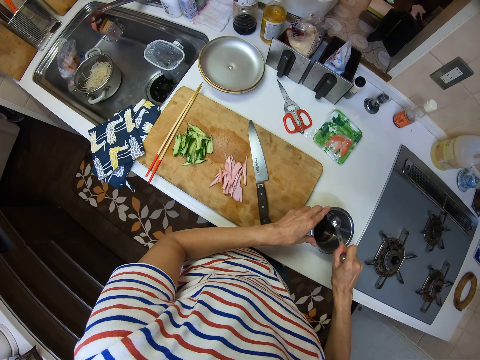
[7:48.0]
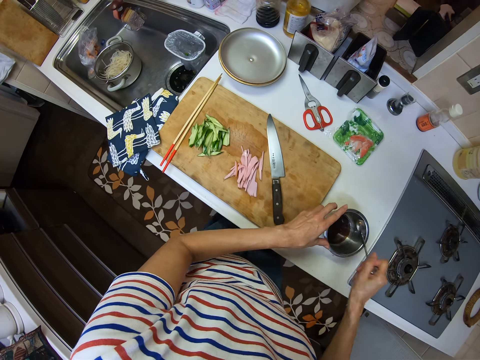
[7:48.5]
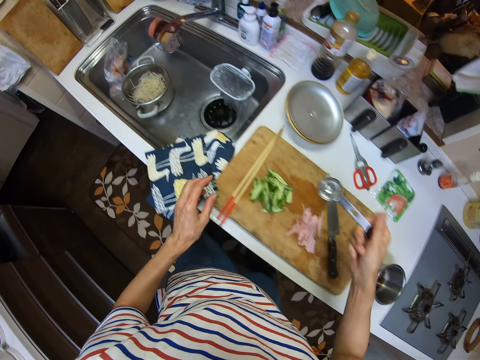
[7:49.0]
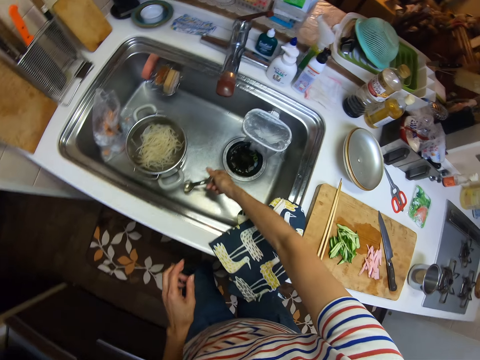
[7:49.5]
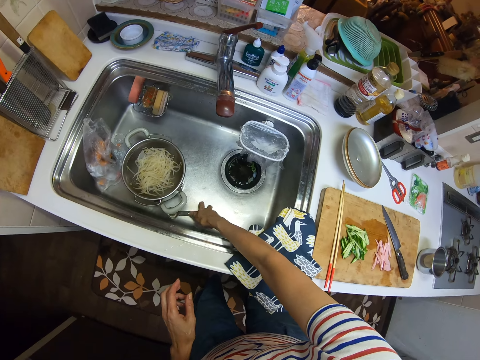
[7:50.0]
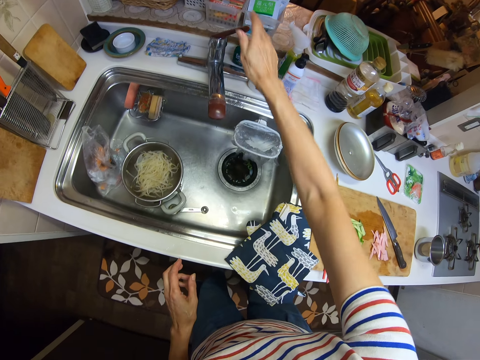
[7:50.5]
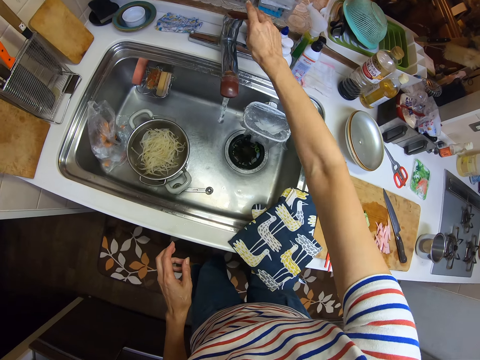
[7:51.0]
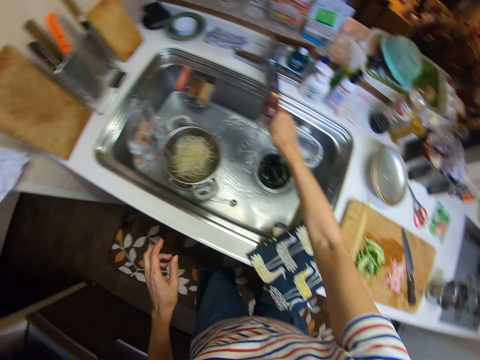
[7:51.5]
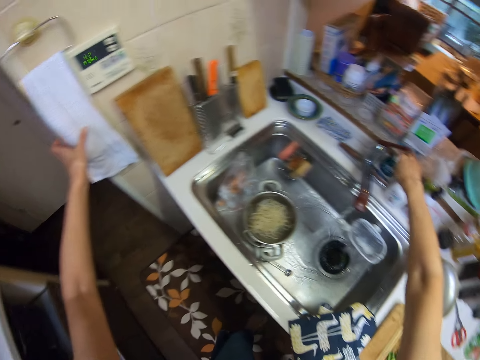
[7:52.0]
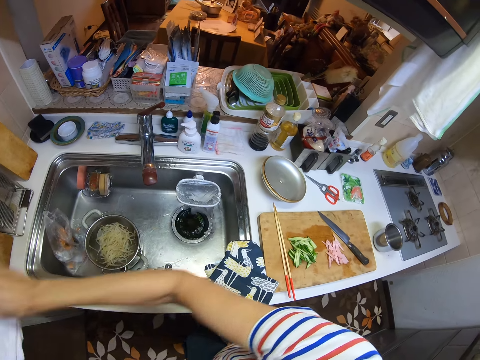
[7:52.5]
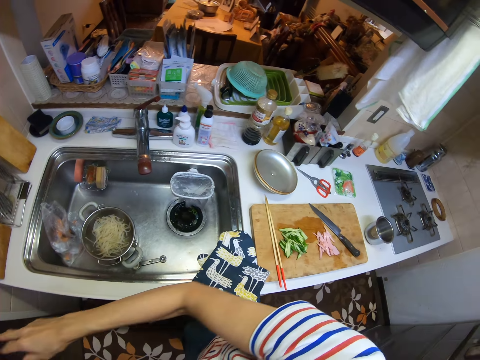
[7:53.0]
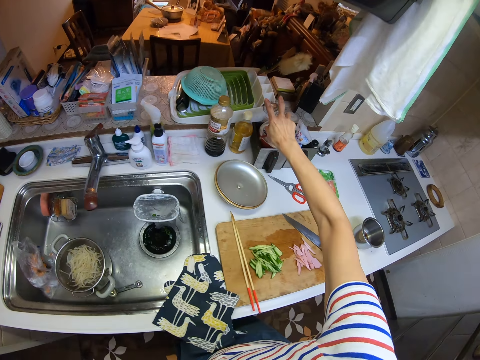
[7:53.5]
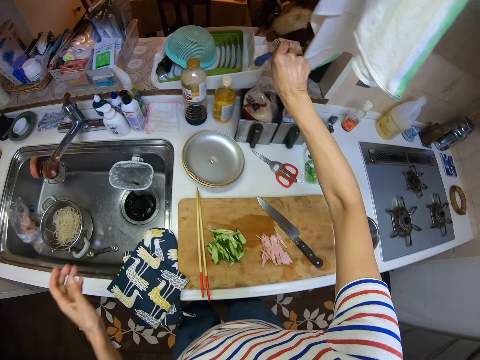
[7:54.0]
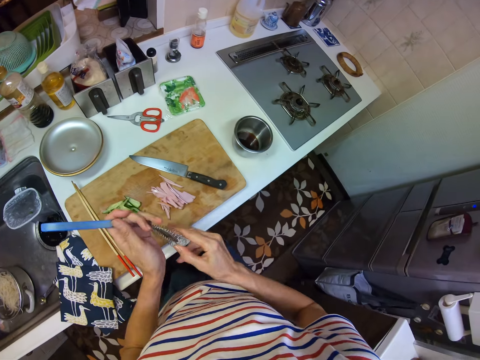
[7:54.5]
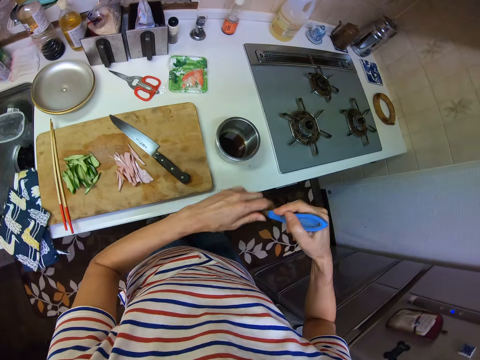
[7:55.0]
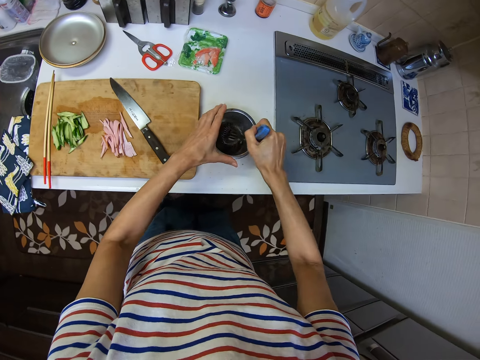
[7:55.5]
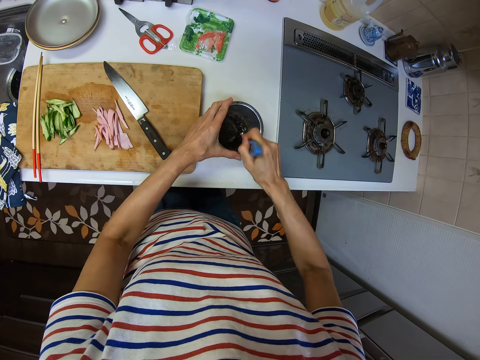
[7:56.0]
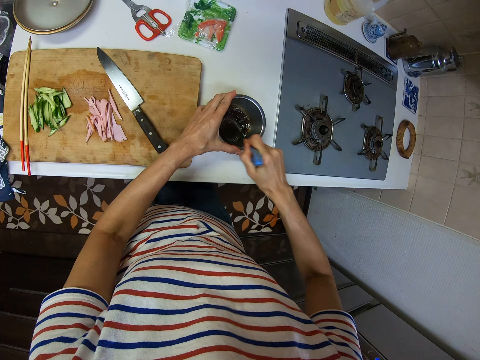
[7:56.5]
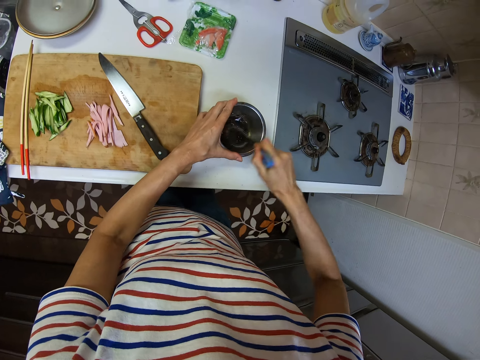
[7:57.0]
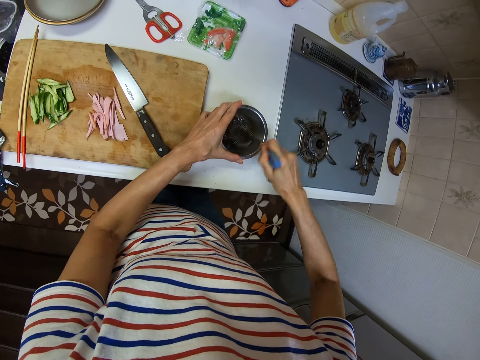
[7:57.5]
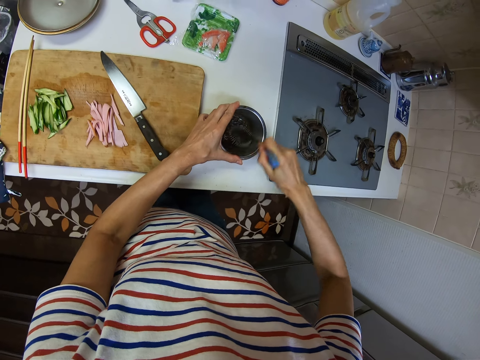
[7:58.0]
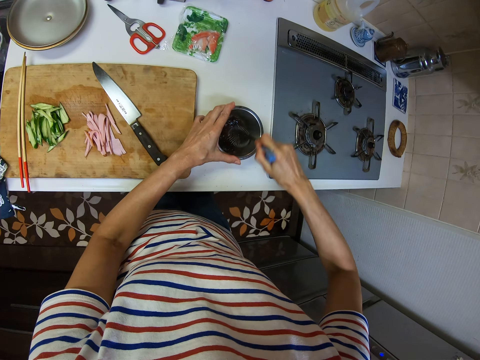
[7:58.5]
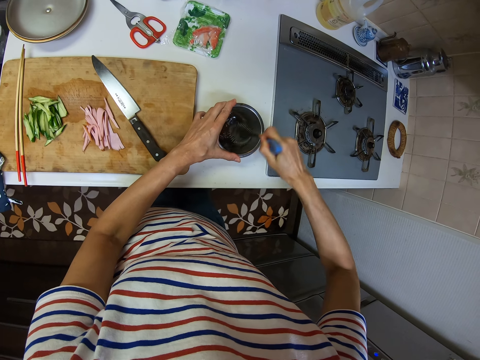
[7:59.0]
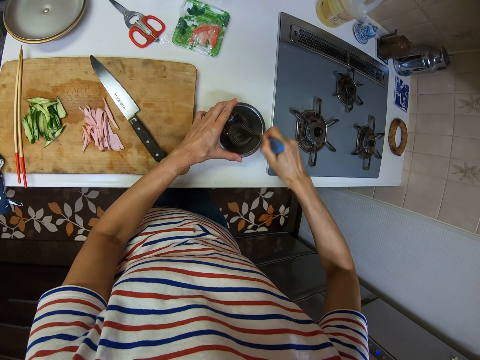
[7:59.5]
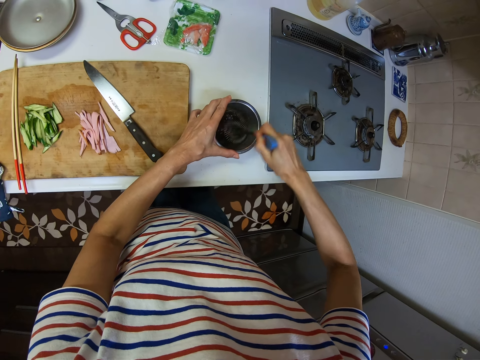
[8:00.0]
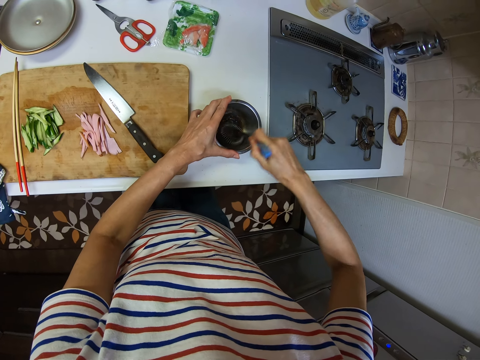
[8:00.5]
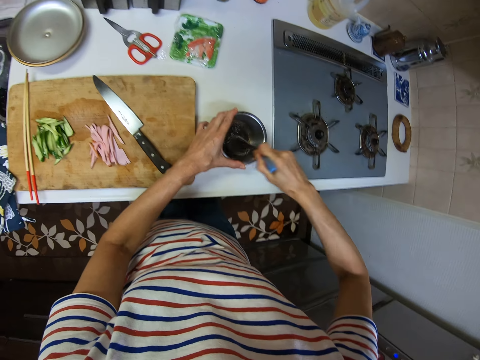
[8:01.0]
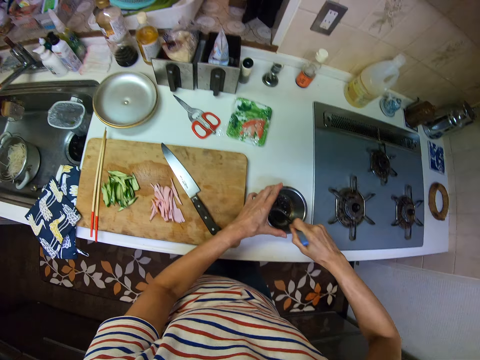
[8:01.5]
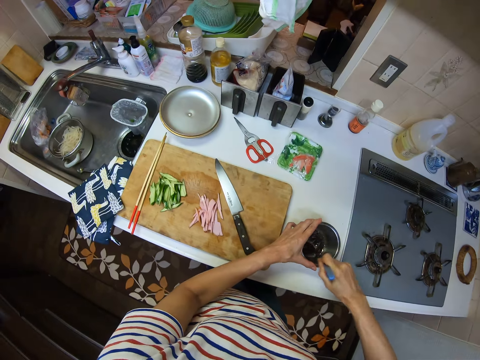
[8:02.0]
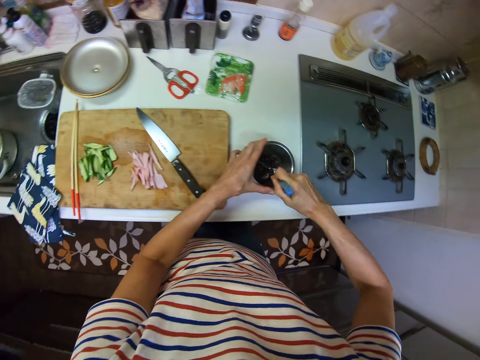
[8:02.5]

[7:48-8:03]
The camera wearer drops the spoon in the sink using his right hand. He turns the tap on using his right hand. He washes his right hand with water. He wipes his hands with a kitchen towel. He picks up a whisk or spoon in the dishwasher with his right hand. He transfers the whisk from his right hand to his left hand and back to his right hand. He whisks the mixture in the bowl using the whisk. He holds the bowl with his left hand.

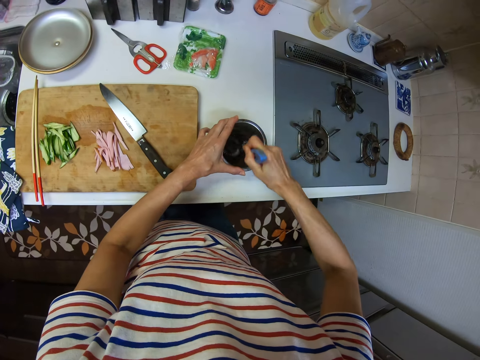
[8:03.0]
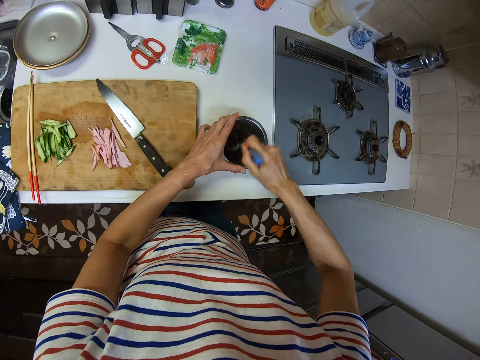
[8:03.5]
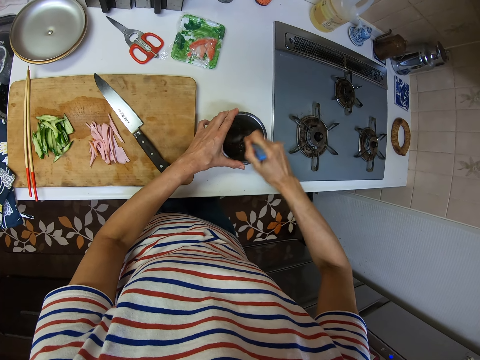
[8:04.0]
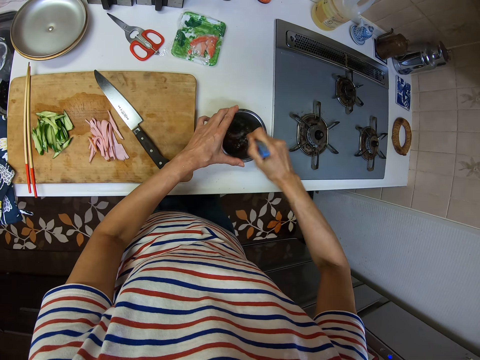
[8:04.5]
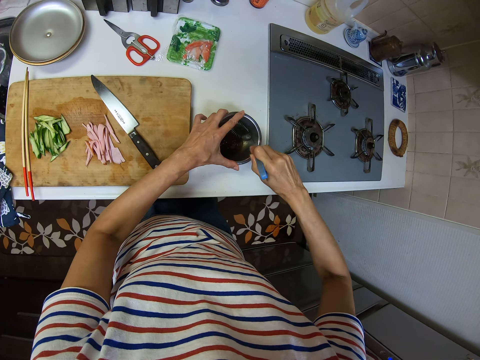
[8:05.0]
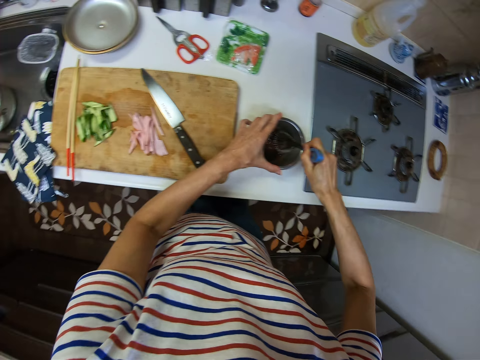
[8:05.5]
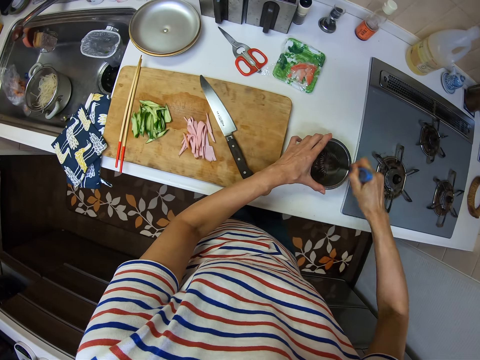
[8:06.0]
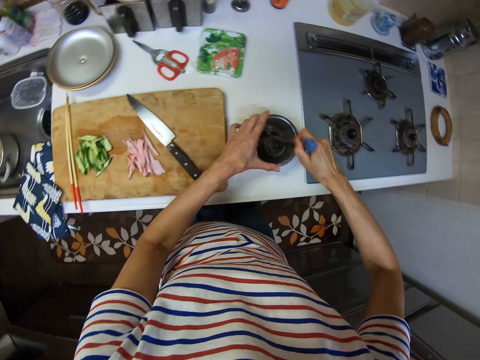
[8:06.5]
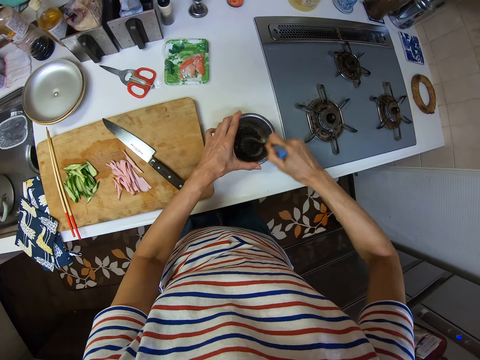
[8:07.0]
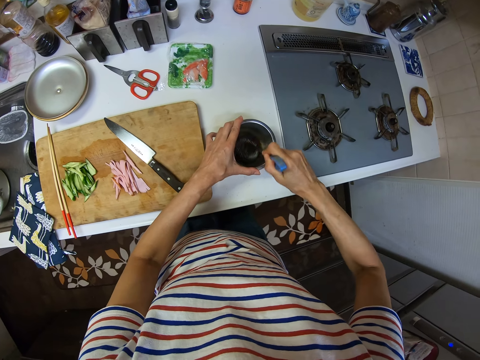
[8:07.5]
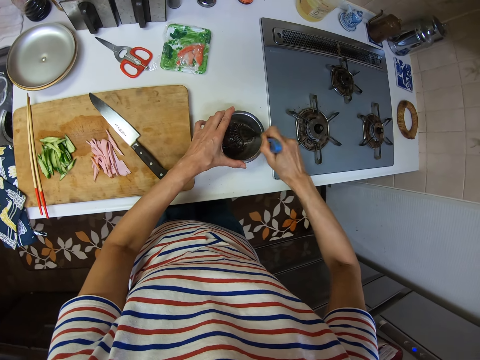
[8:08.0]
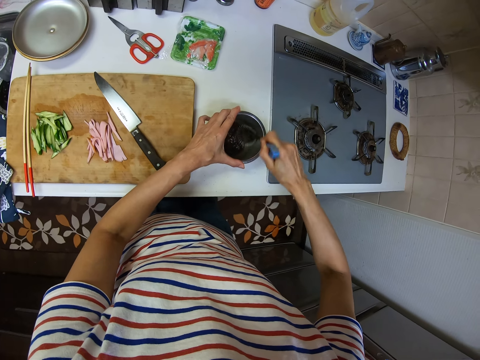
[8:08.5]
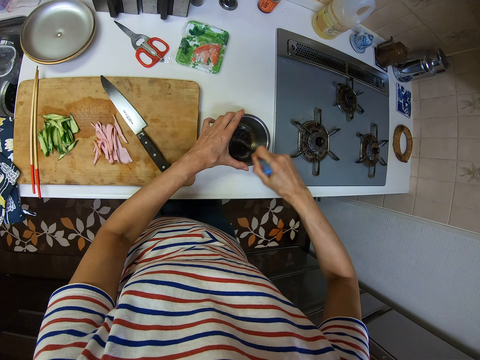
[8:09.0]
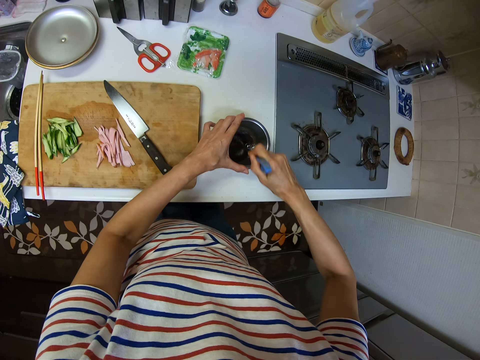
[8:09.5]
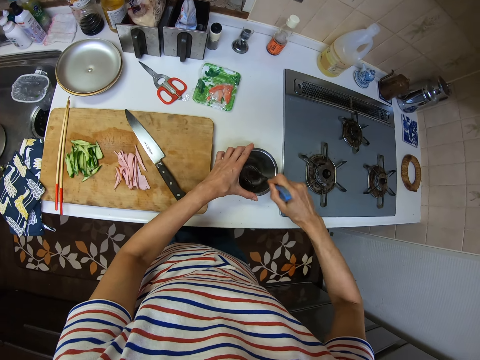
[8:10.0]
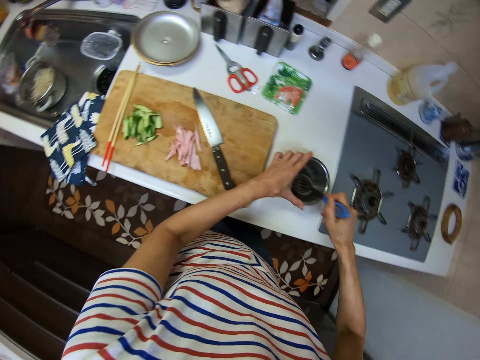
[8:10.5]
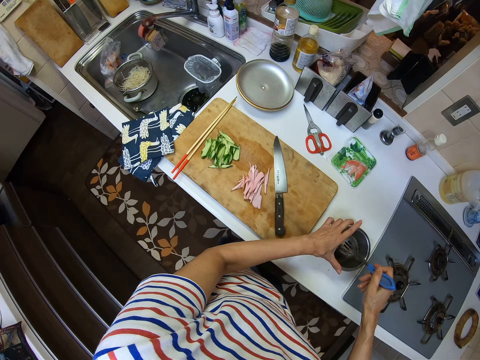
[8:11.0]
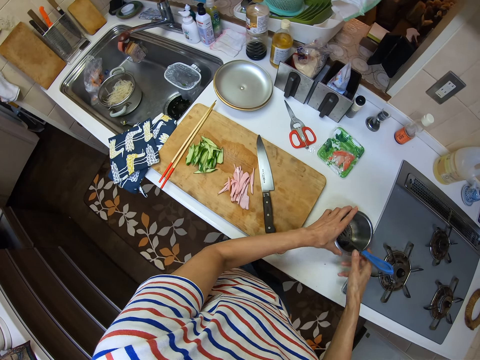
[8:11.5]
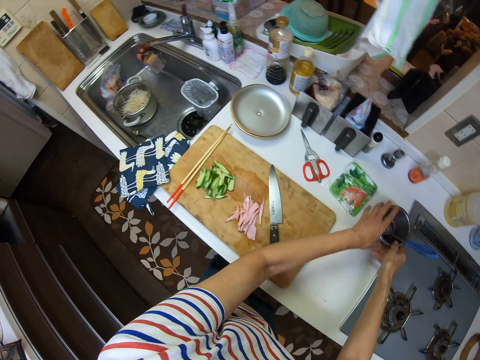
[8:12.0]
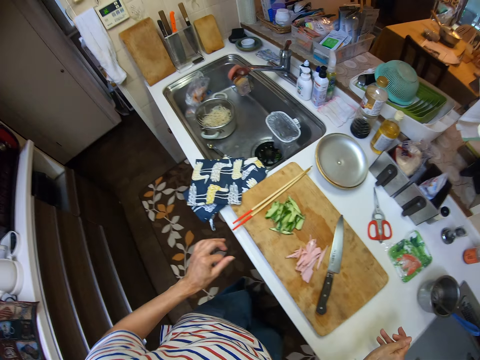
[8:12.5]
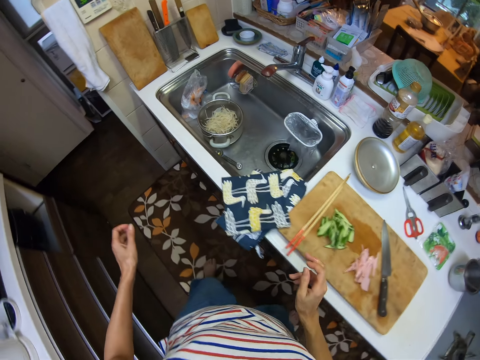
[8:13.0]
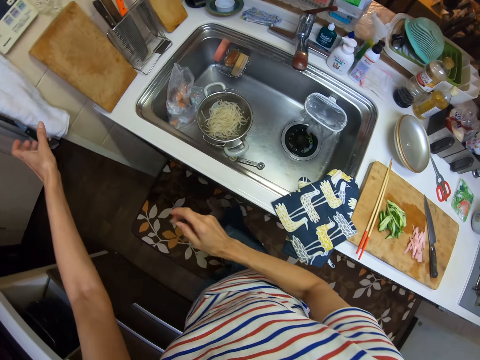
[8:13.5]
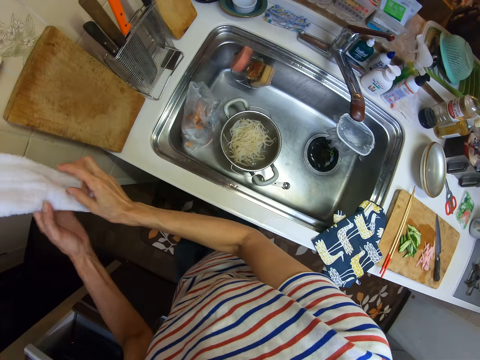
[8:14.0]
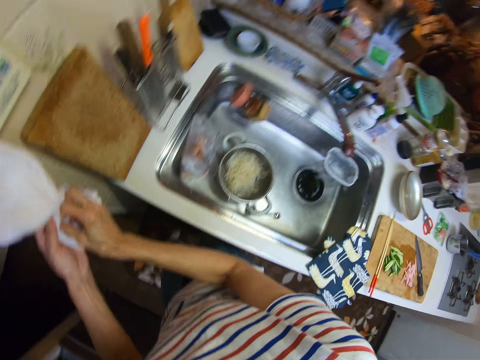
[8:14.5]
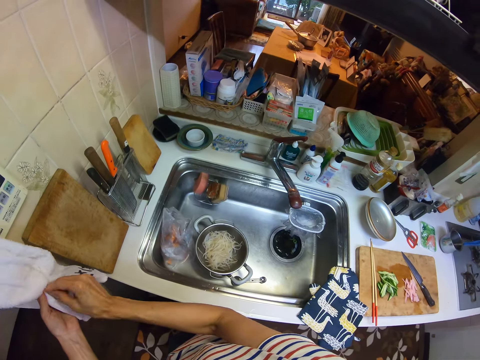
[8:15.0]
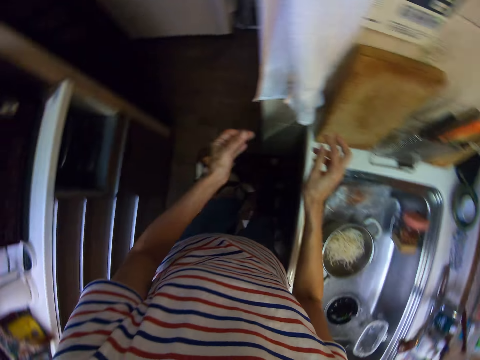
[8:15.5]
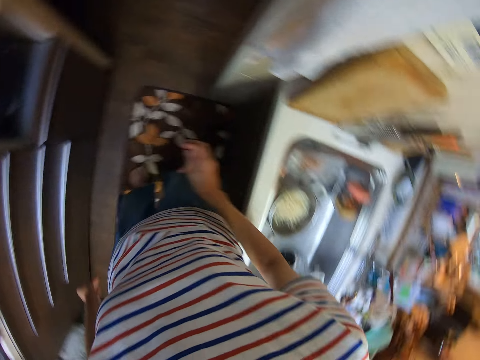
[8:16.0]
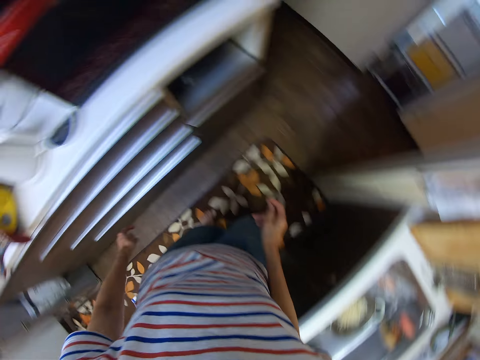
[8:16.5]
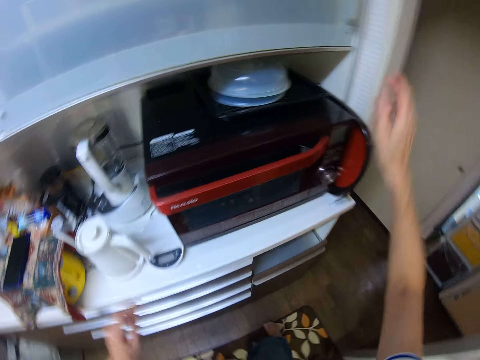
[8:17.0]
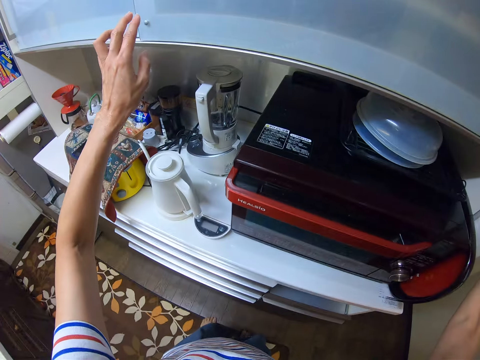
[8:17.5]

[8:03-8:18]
The camera wearer pushes the bowl on the kitchen countertop using both hands. He releases the bowl on the countertop. He dries both hands with a kitchen towel.
